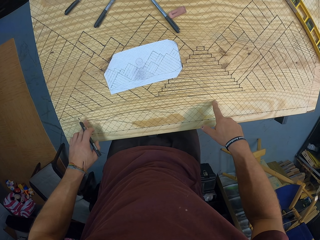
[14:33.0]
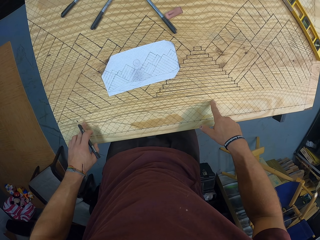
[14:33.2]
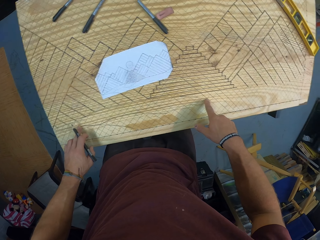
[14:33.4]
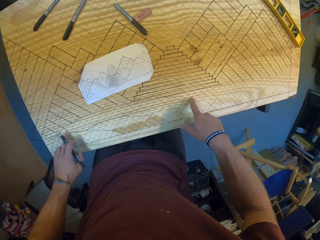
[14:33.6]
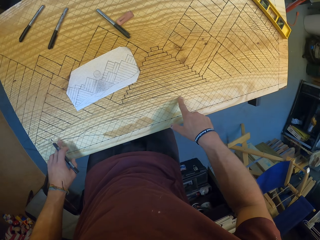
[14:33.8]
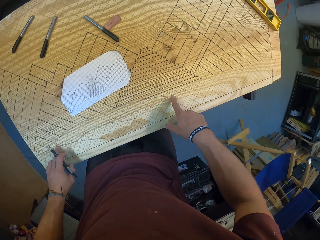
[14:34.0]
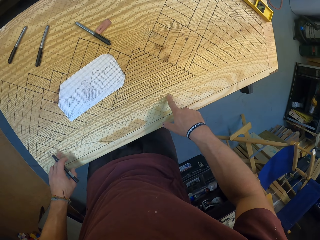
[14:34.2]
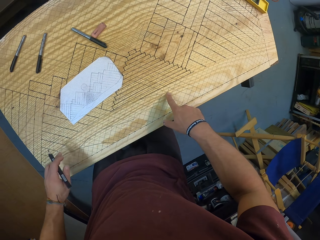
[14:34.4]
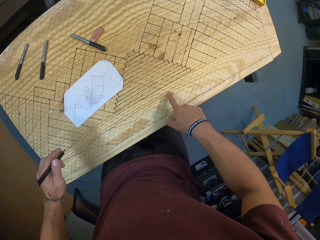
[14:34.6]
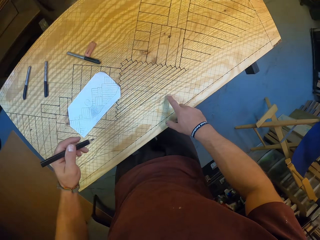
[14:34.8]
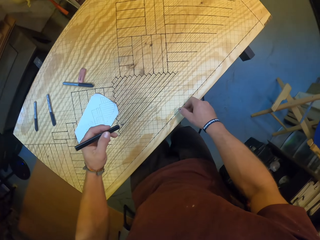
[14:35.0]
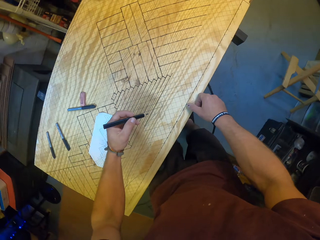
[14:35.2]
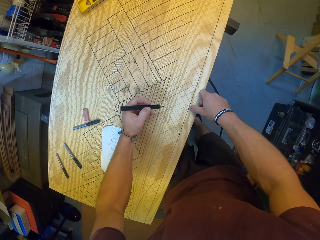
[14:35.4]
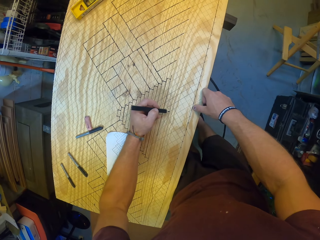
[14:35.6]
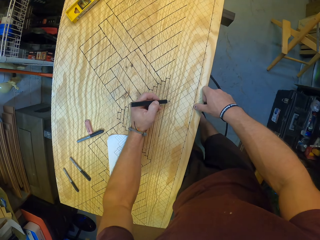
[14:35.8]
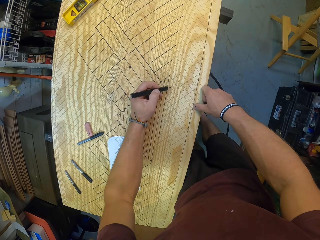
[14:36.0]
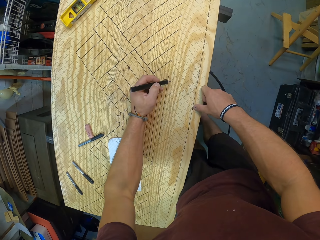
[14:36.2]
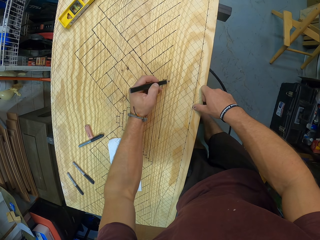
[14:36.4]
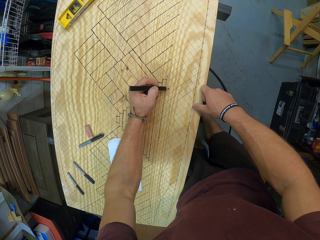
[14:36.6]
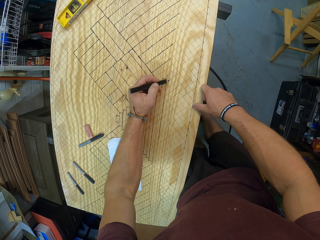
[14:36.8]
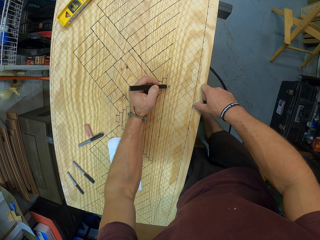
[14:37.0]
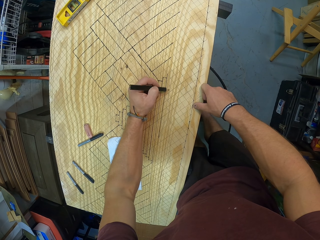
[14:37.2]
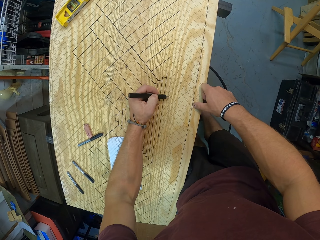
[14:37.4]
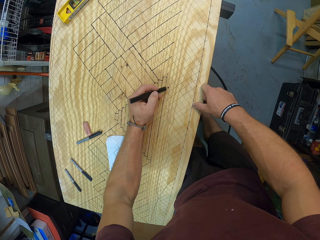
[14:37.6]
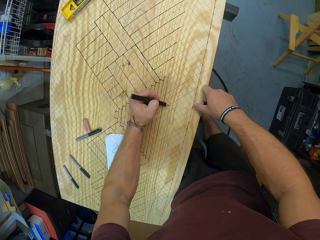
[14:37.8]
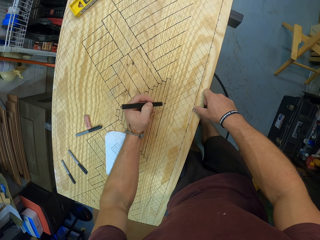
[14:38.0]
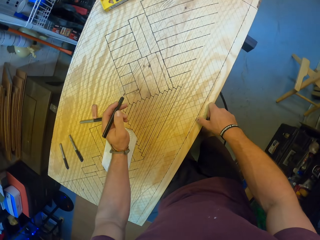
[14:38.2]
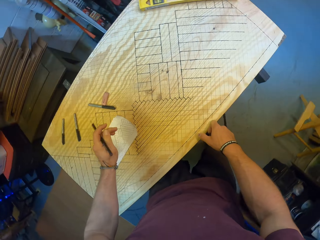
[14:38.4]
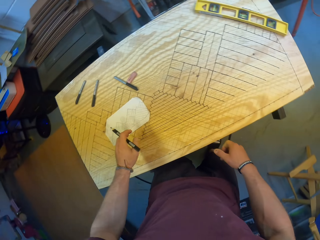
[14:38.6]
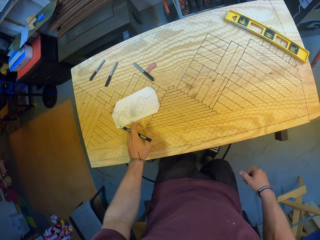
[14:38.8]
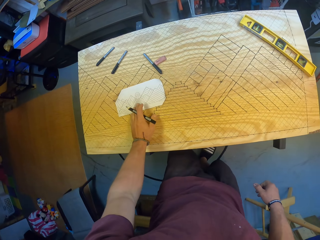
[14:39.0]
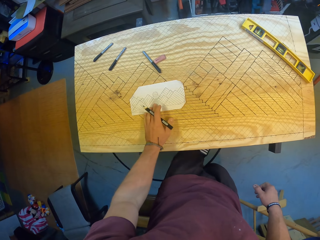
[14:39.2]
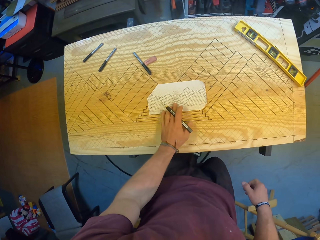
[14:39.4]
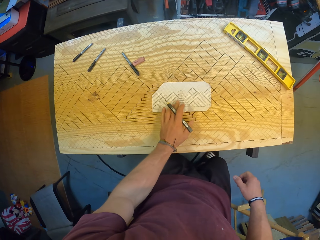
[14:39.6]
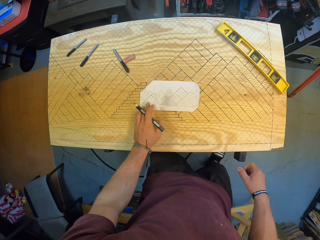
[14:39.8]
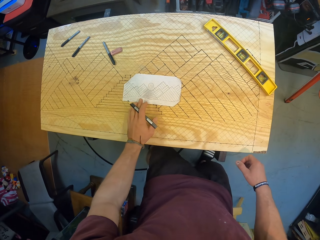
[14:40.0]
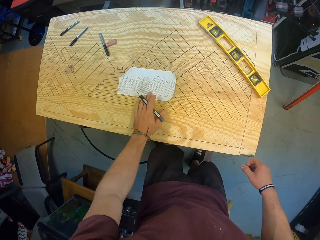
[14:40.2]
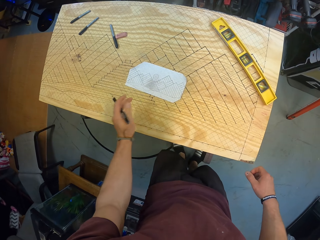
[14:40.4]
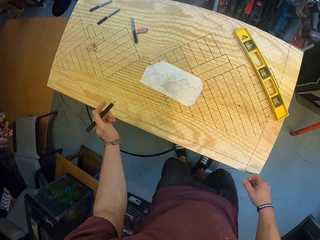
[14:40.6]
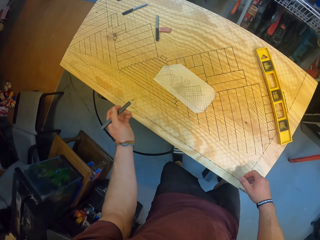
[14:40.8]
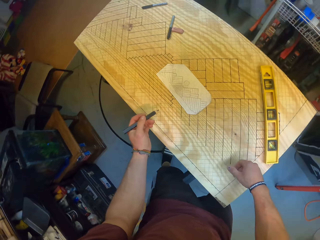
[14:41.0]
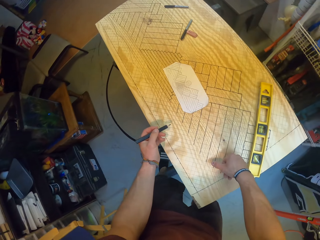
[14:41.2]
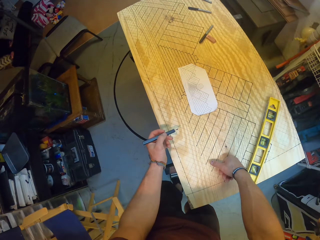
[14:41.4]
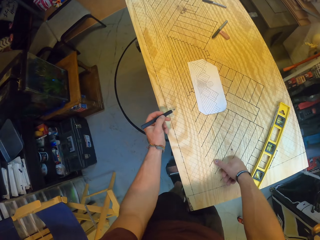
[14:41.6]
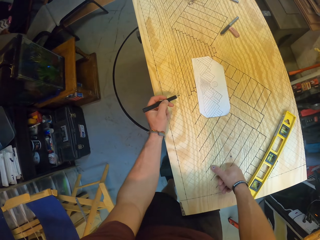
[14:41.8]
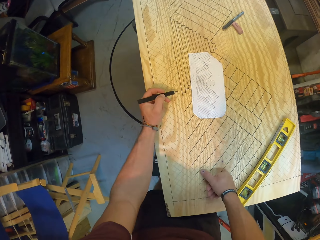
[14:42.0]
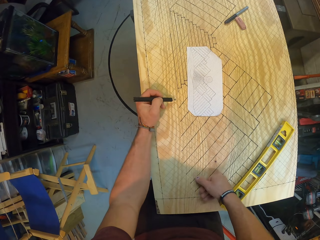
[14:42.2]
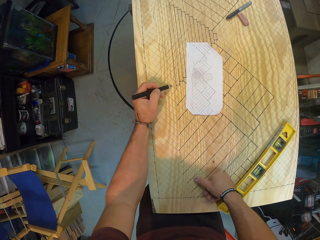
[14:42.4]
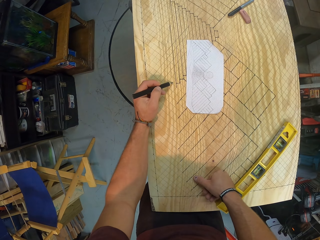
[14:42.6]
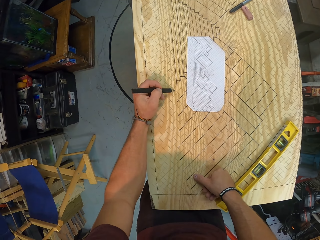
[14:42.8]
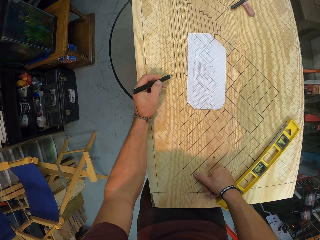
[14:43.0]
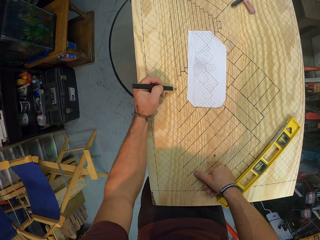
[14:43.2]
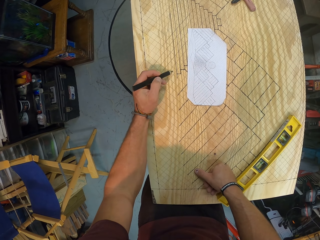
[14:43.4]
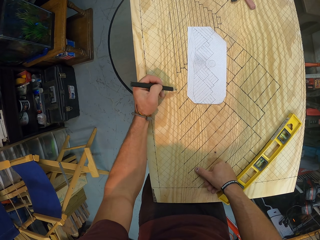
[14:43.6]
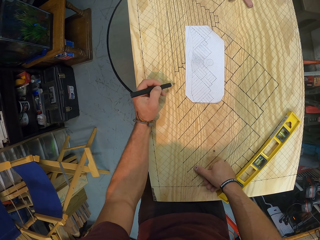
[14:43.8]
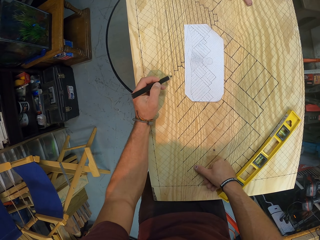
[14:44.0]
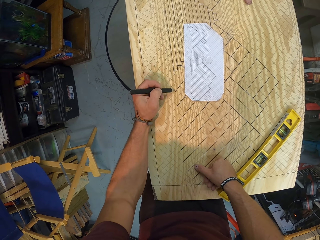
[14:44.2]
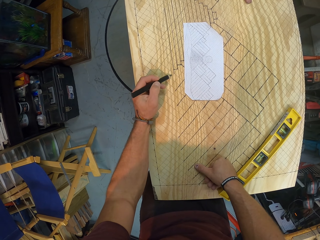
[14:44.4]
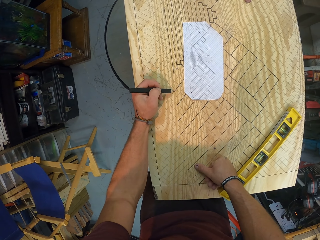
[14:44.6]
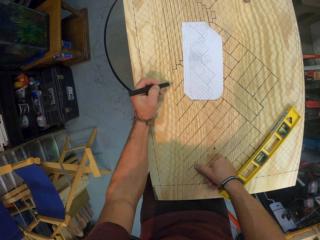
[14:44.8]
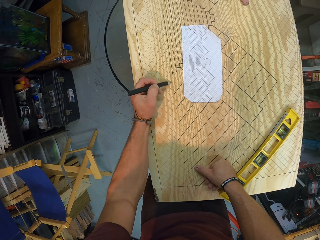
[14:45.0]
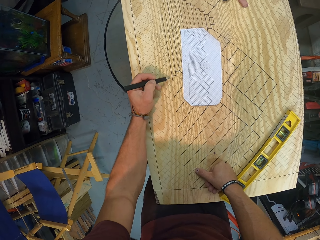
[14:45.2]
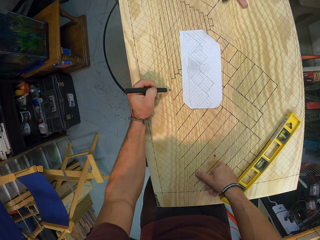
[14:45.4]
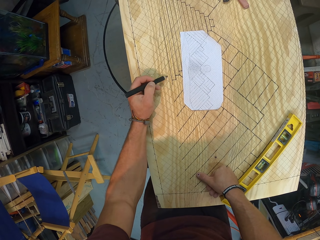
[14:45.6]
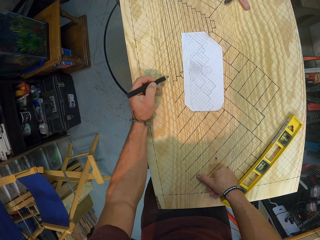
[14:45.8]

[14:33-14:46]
The camera wearer looks on the board. He draws the design on the wood with the pencil in his left hand. He adjusts the paper on the wood with his left hand. He places his right hand on the wood. He moves to the side of the board. He draws the design on the wood with the pencil in his left hand.

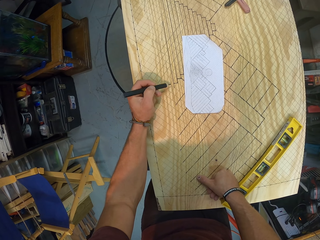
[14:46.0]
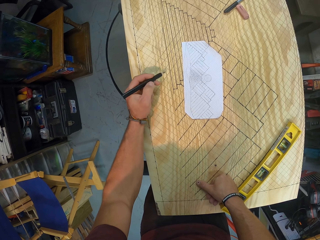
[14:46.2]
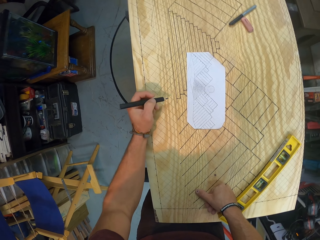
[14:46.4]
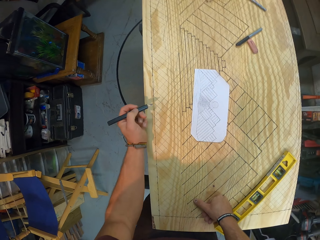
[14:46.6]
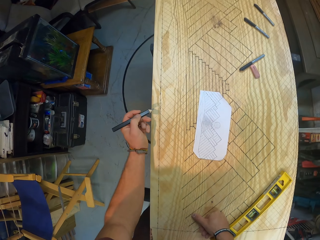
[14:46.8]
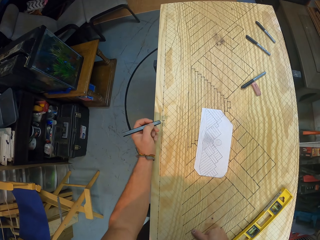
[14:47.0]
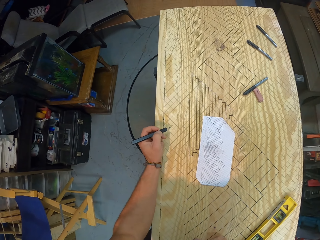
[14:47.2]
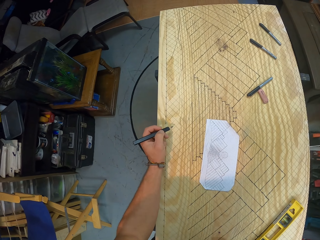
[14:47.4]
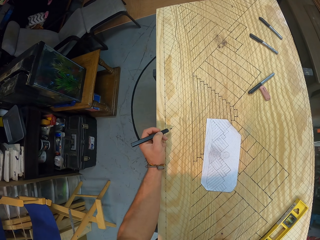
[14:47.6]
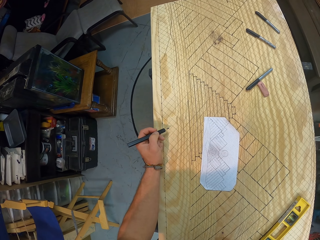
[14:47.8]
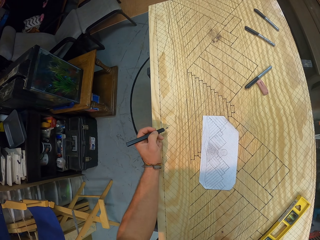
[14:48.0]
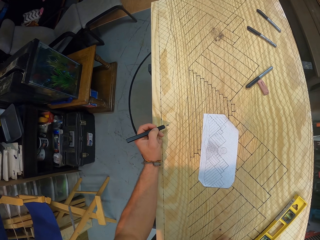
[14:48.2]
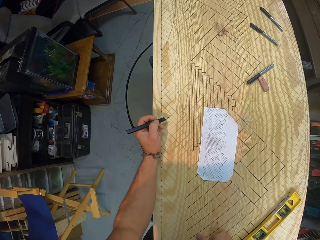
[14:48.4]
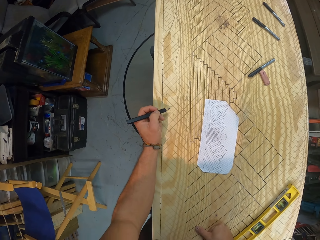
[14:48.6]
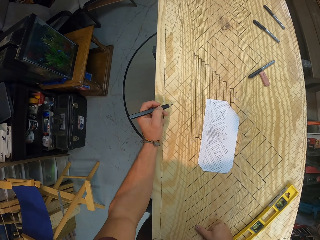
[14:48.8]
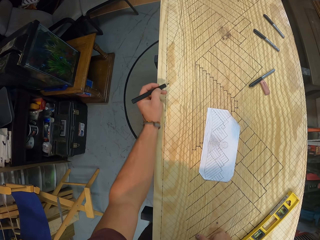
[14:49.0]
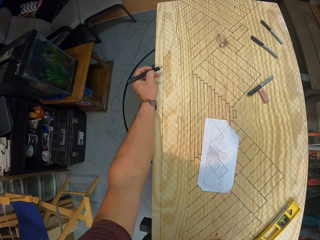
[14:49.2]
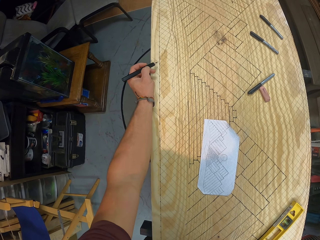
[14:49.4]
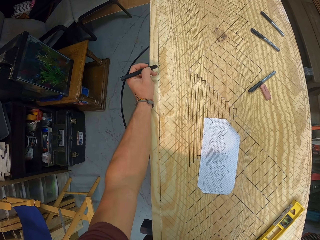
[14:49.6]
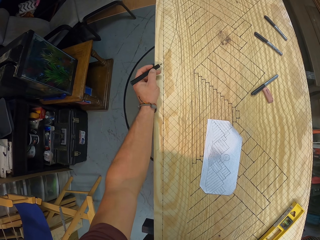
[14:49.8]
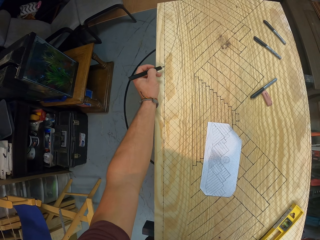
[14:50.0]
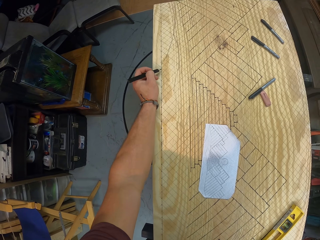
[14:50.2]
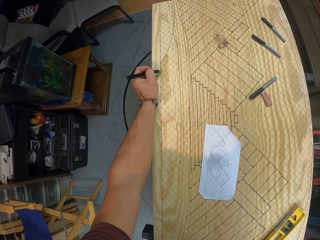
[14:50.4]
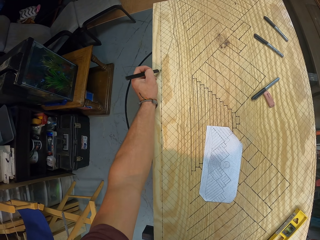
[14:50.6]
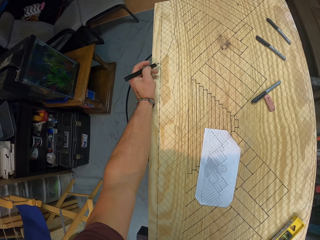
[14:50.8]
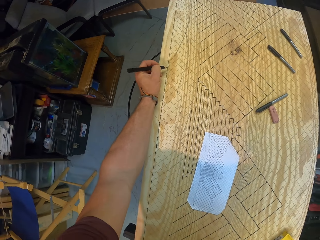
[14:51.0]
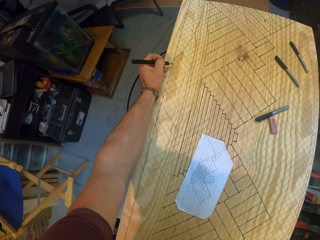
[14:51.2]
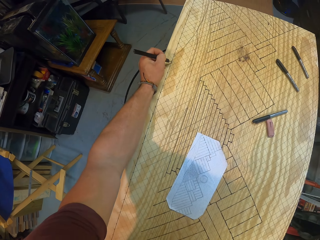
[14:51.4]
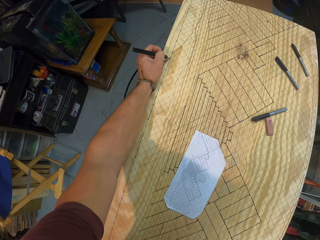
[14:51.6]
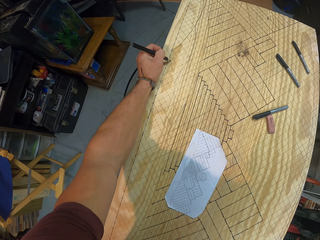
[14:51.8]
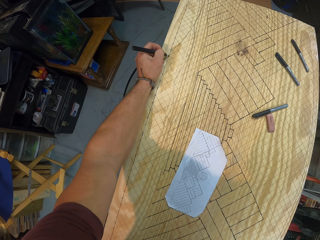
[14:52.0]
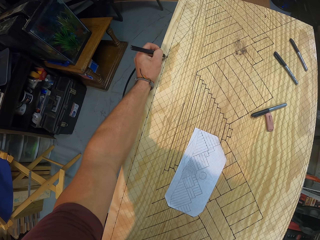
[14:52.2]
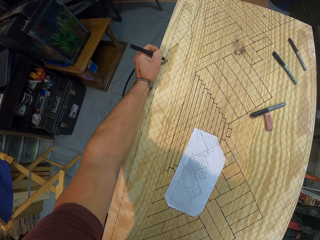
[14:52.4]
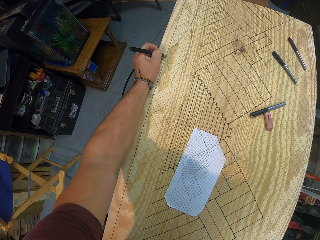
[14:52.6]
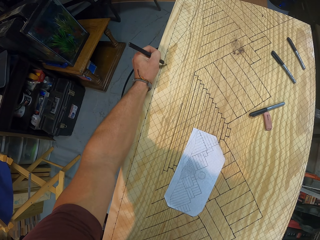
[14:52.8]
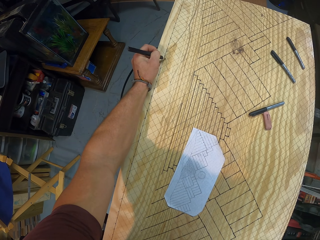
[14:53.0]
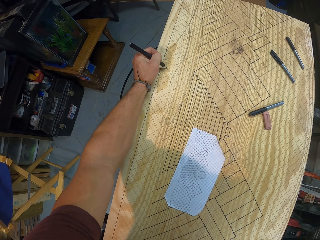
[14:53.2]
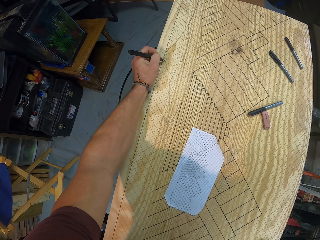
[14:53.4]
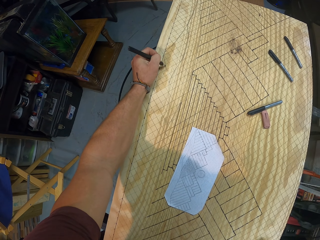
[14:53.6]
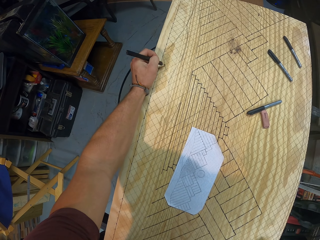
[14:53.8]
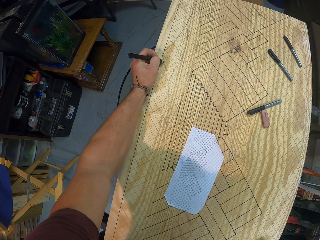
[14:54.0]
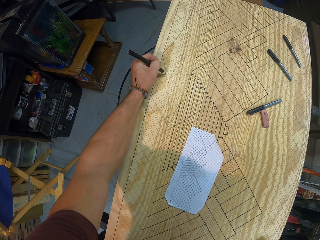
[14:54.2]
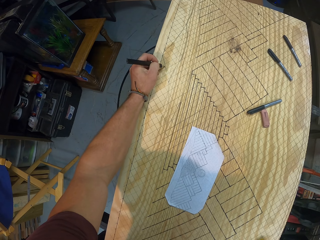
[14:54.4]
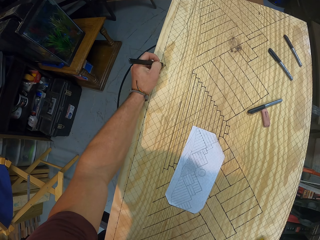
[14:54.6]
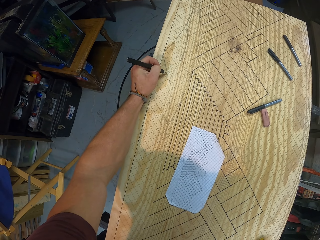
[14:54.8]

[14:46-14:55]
The camera wearer draws on the board. They look on the board.
